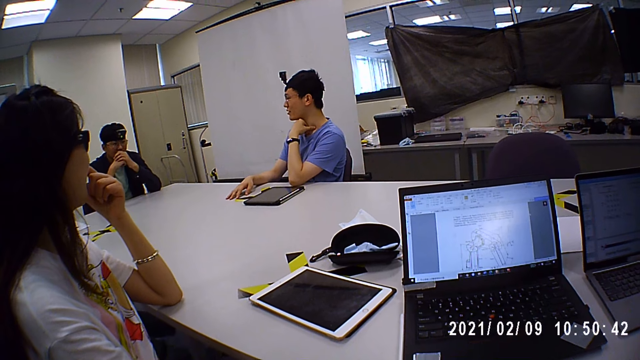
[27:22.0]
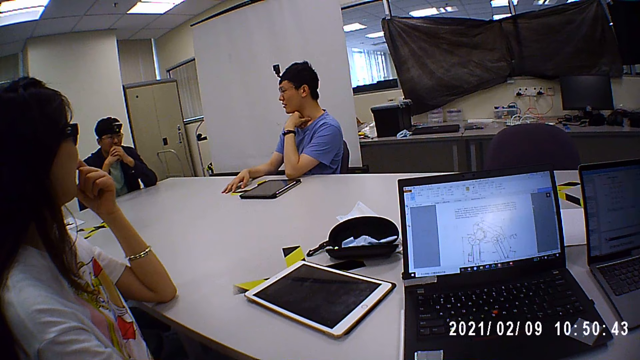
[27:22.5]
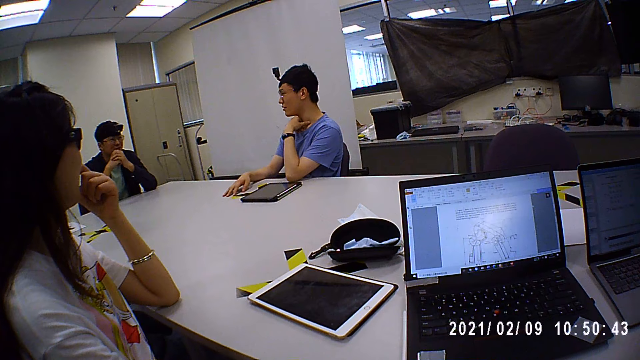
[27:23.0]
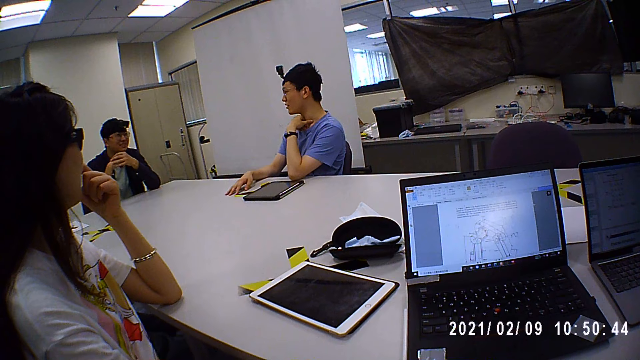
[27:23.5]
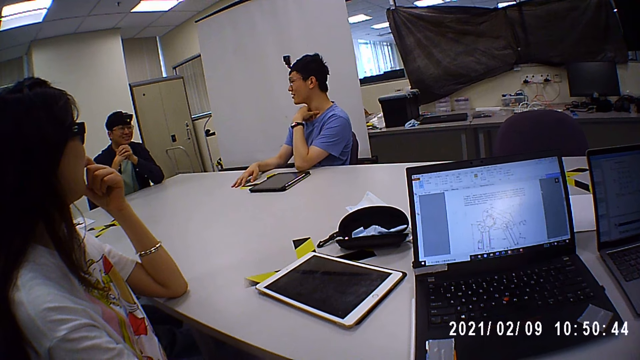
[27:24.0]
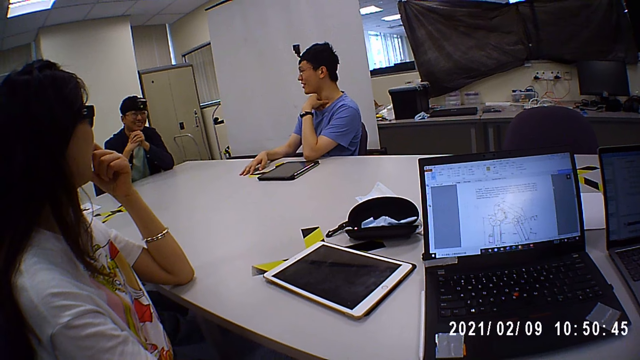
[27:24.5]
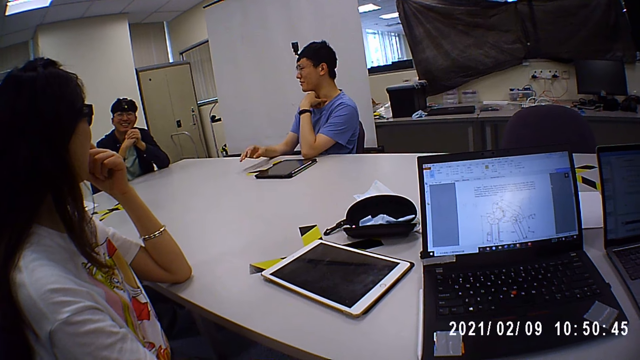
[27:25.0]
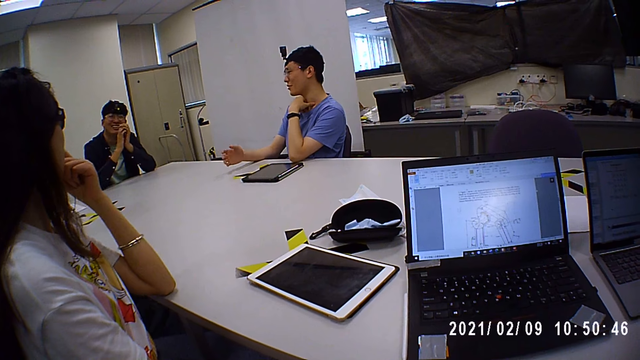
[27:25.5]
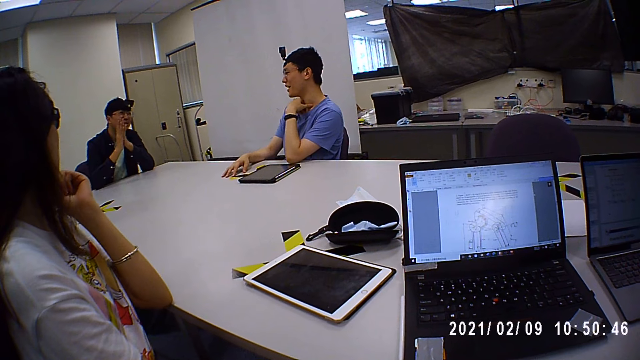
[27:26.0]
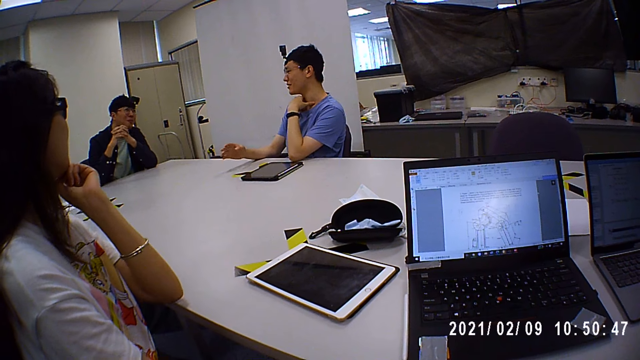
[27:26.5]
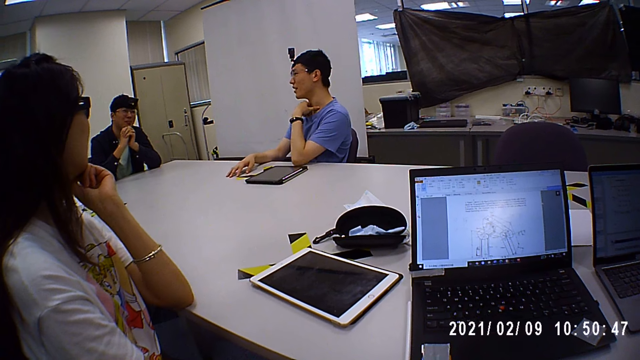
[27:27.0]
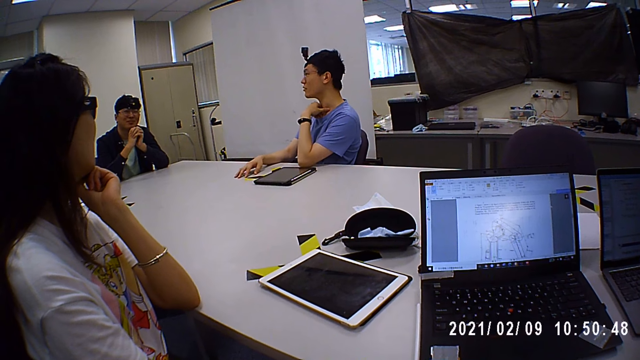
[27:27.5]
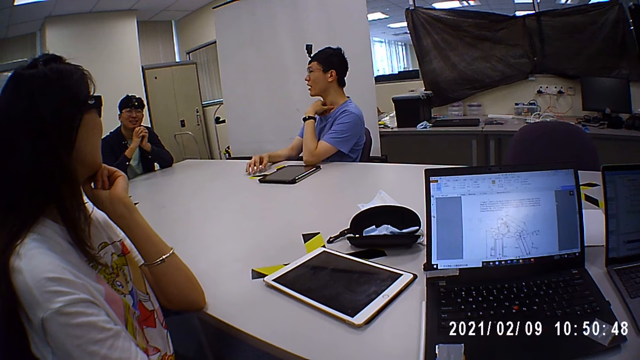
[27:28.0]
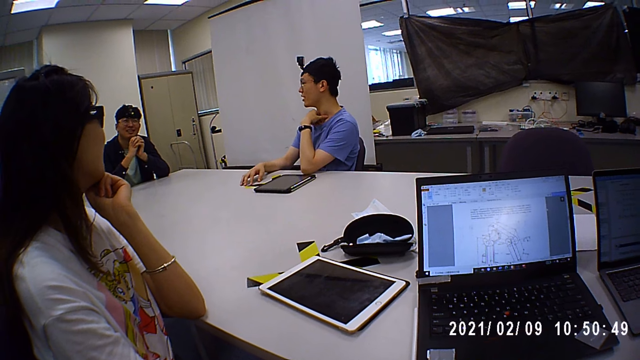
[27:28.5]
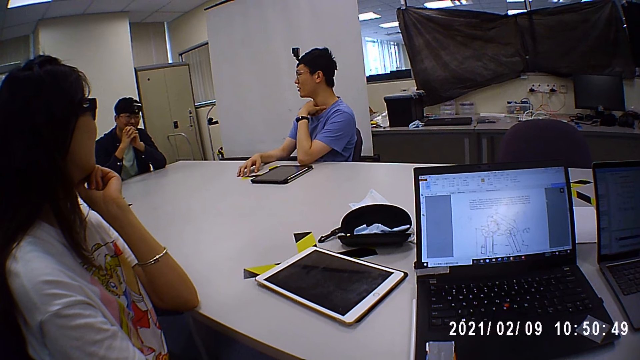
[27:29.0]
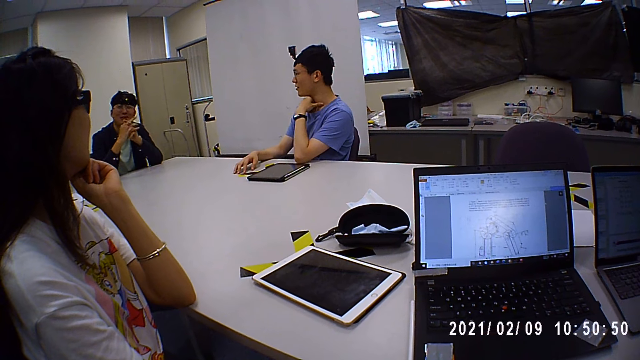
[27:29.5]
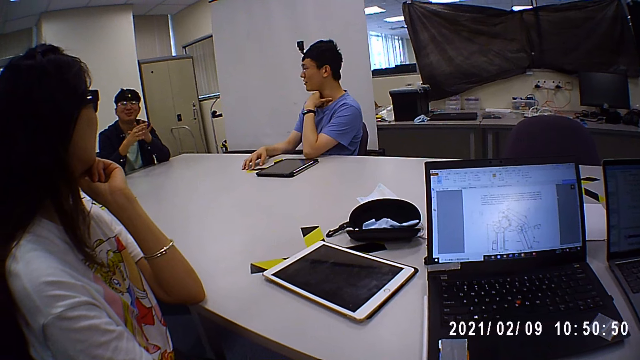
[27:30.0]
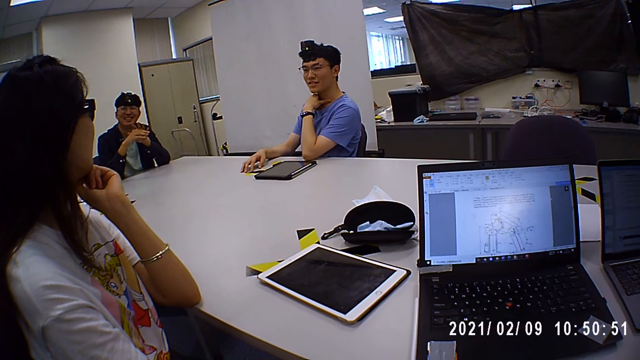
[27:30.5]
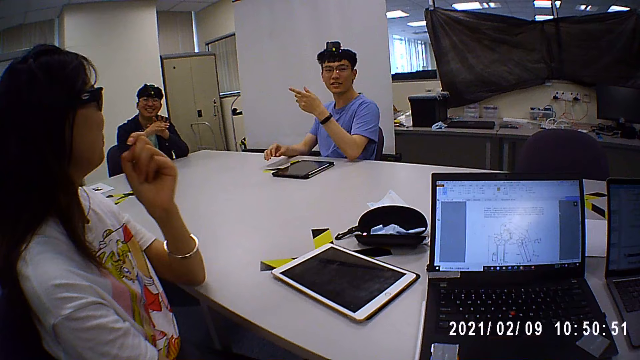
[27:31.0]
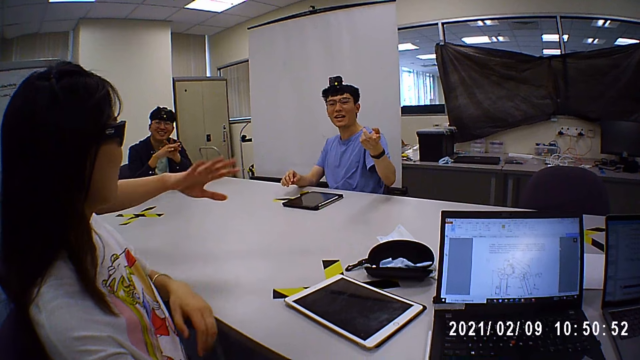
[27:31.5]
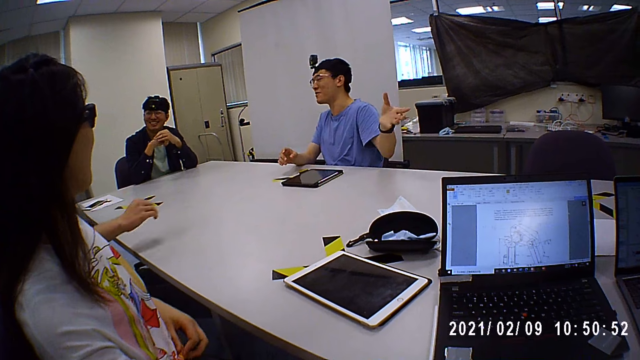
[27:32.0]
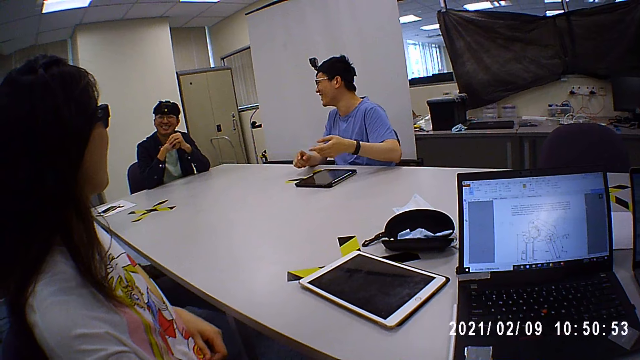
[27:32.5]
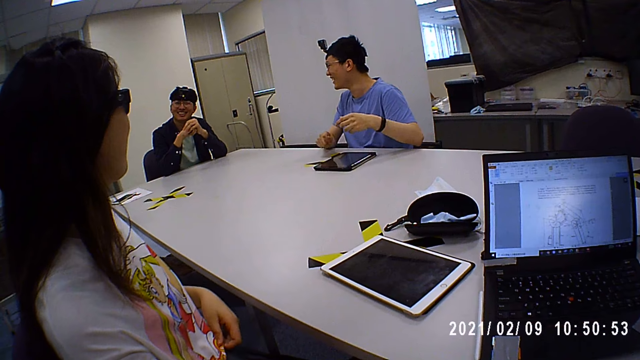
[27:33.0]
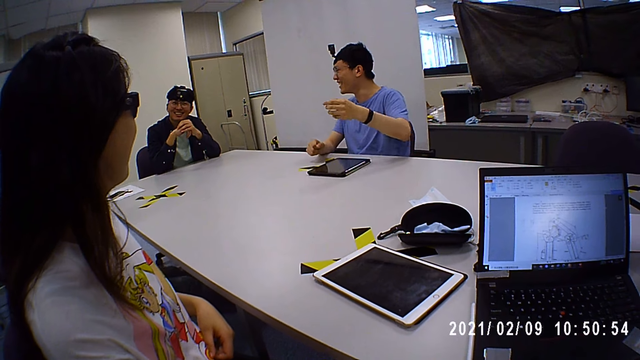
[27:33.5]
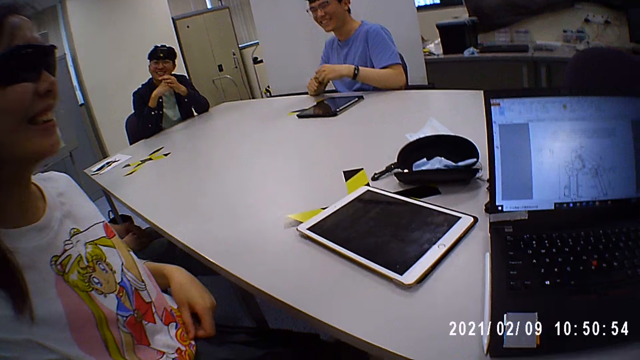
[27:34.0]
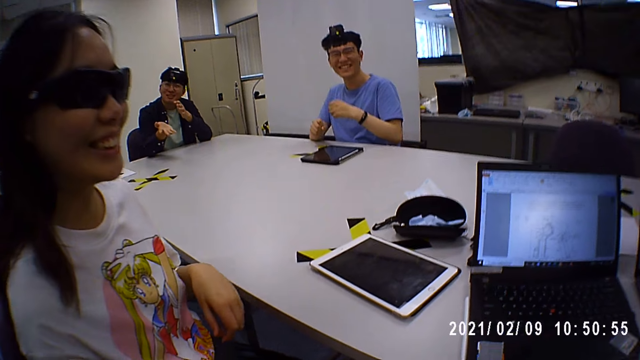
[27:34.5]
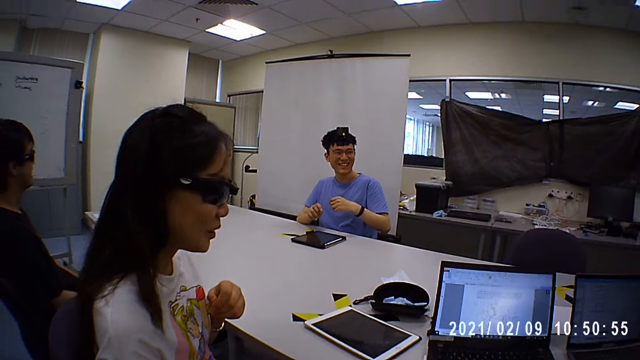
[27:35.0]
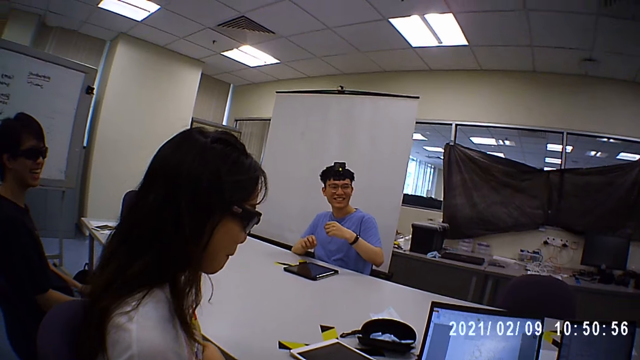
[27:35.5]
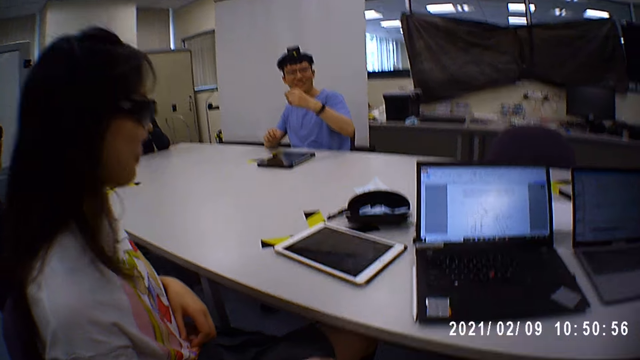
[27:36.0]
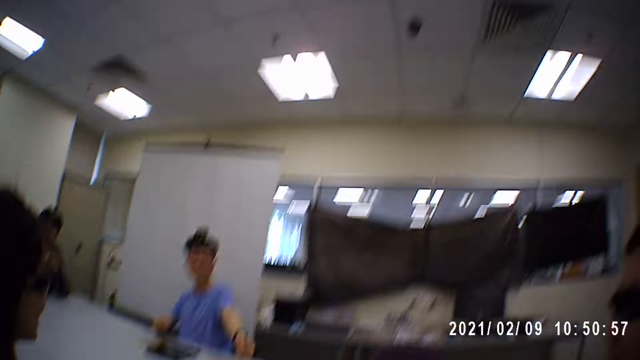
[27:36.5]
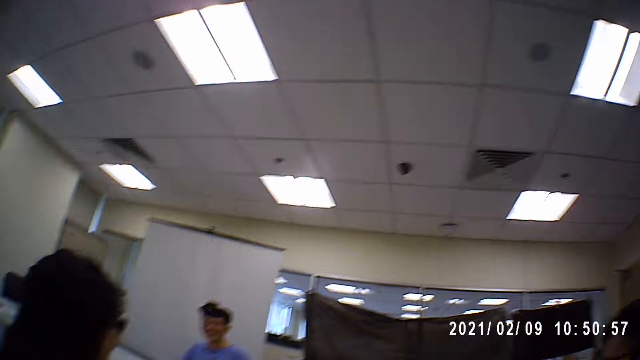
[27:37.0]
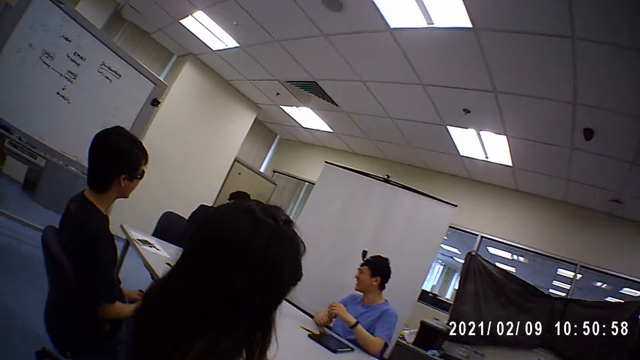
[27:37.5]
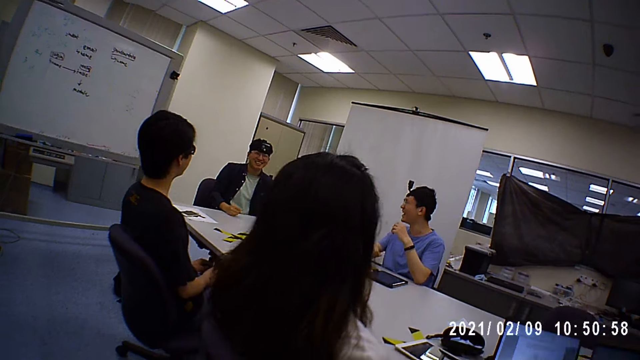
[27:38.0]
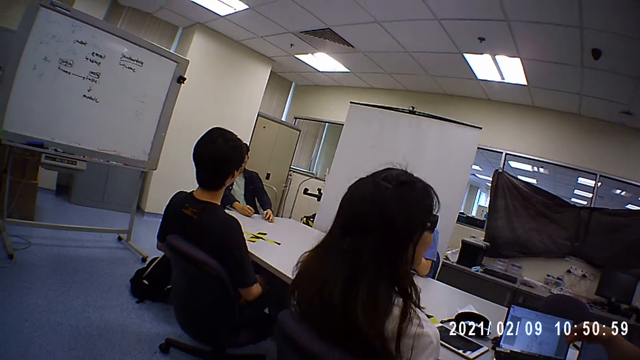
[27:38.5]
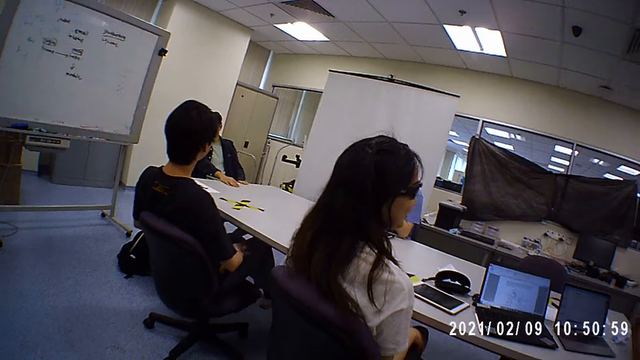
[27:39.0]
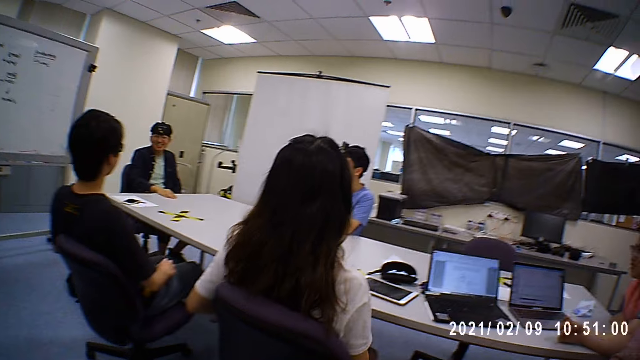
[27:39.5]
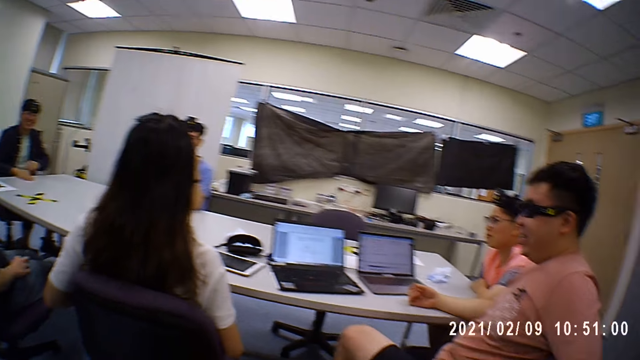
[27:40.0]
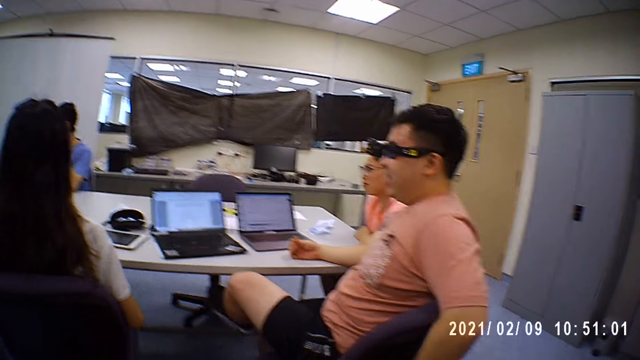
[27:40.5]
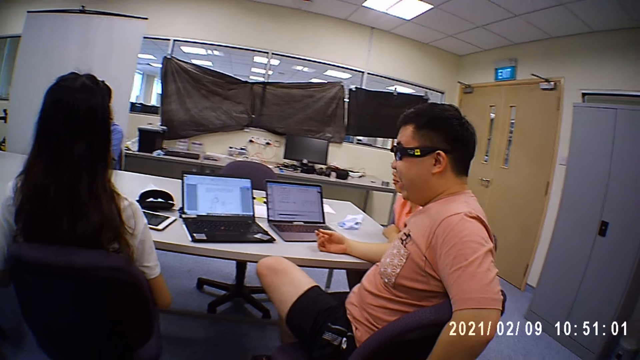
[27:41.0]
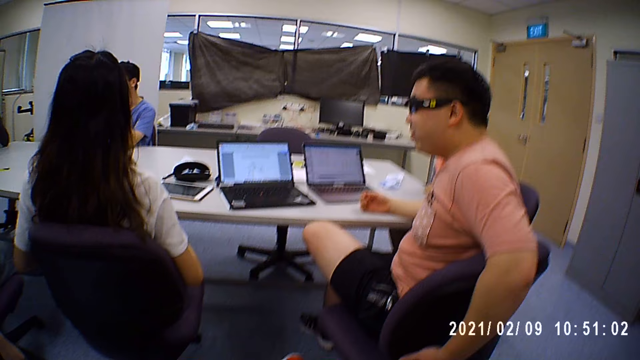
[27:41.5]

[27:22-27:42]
A man and another person talk with the camera wearer in the office. The camera wearer looks around the room.
